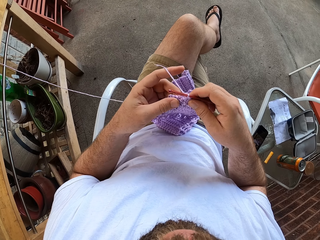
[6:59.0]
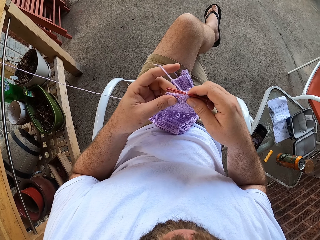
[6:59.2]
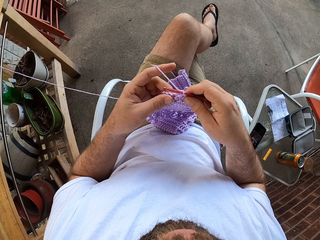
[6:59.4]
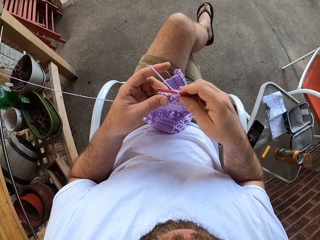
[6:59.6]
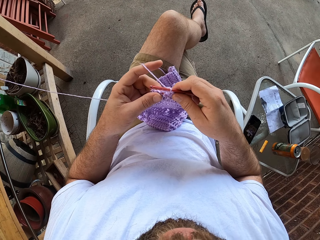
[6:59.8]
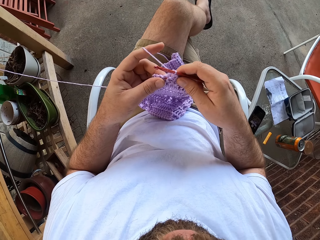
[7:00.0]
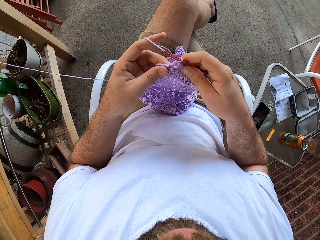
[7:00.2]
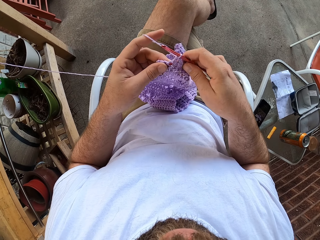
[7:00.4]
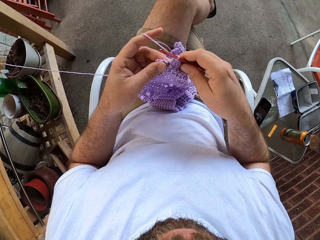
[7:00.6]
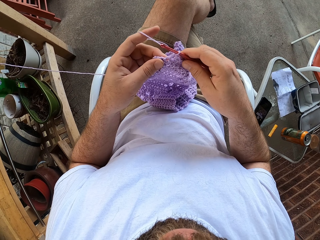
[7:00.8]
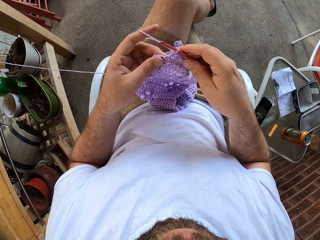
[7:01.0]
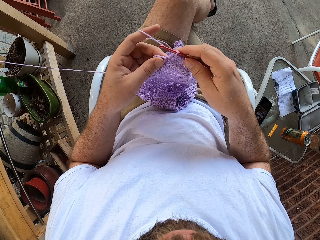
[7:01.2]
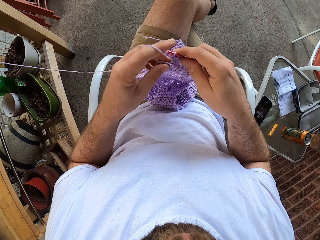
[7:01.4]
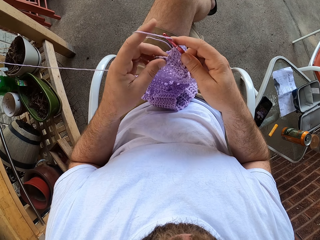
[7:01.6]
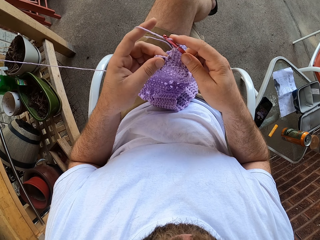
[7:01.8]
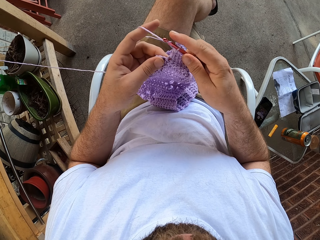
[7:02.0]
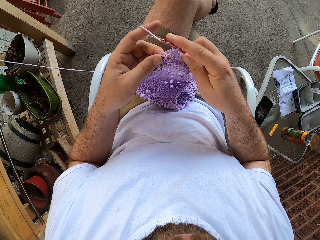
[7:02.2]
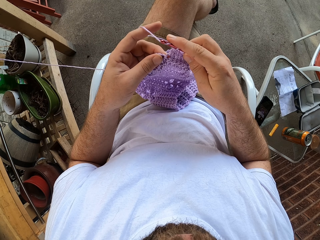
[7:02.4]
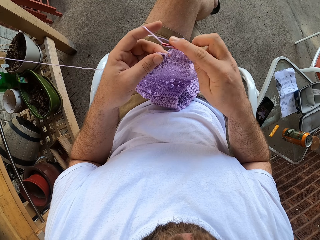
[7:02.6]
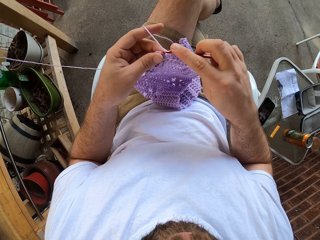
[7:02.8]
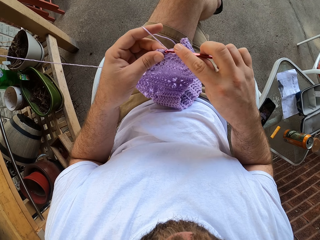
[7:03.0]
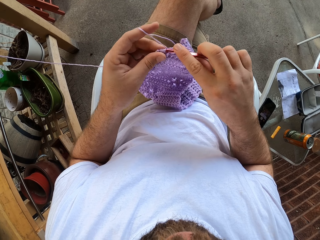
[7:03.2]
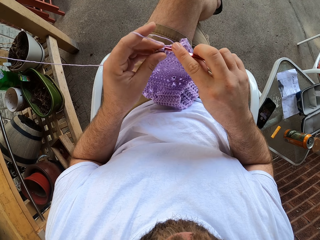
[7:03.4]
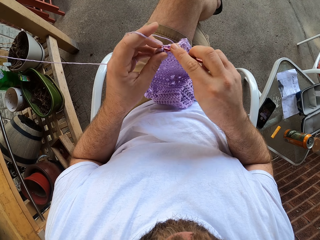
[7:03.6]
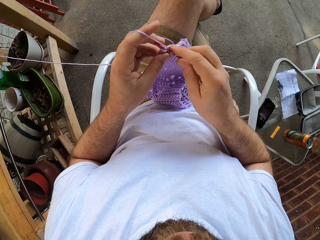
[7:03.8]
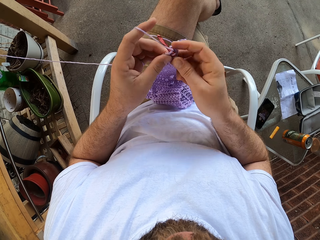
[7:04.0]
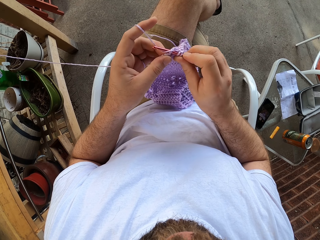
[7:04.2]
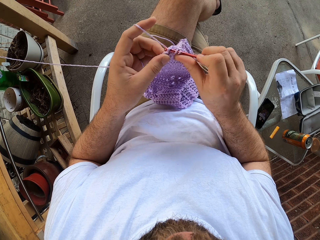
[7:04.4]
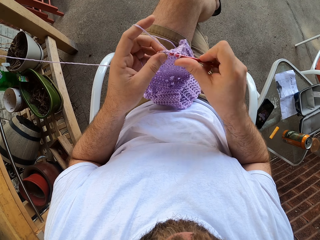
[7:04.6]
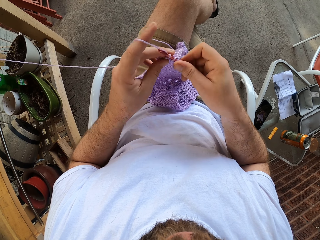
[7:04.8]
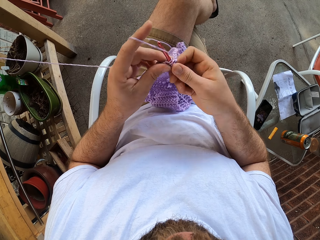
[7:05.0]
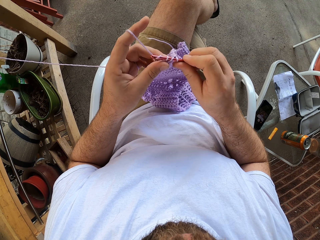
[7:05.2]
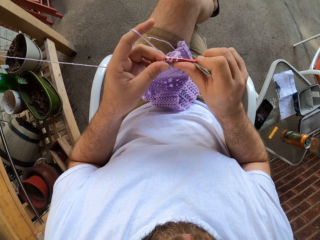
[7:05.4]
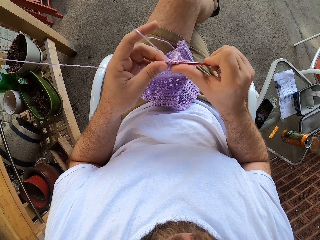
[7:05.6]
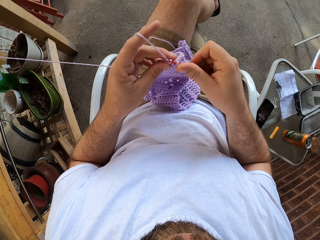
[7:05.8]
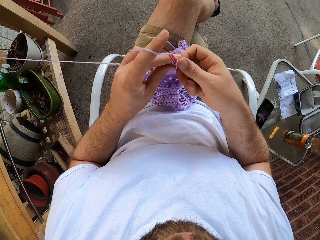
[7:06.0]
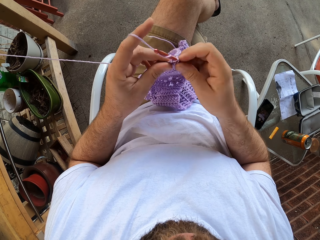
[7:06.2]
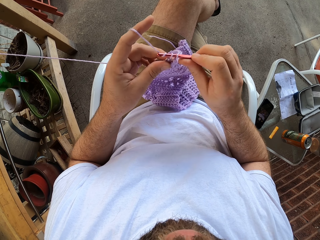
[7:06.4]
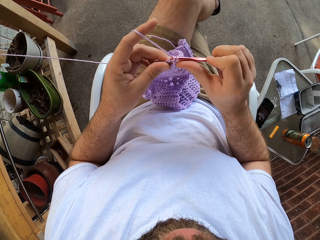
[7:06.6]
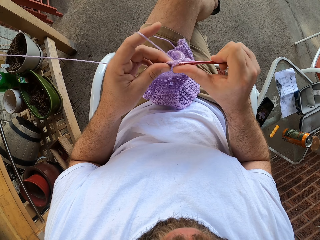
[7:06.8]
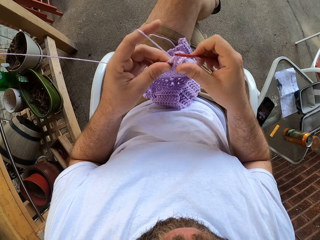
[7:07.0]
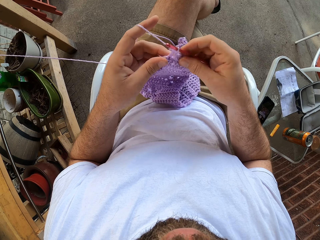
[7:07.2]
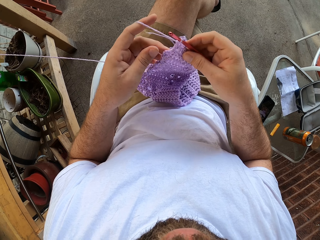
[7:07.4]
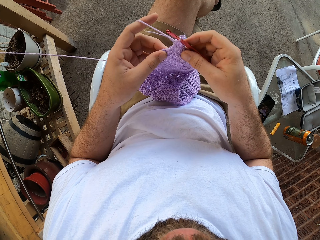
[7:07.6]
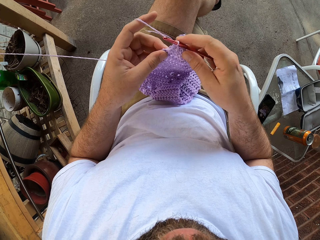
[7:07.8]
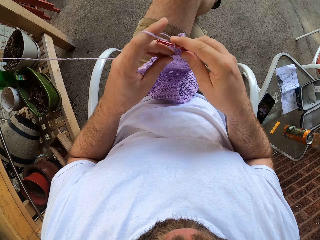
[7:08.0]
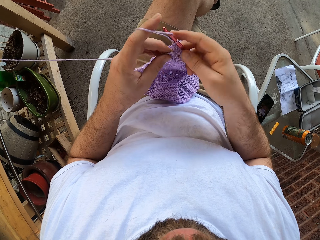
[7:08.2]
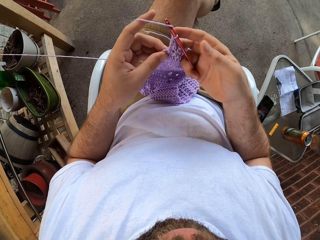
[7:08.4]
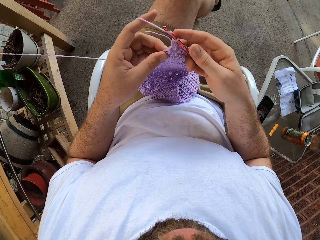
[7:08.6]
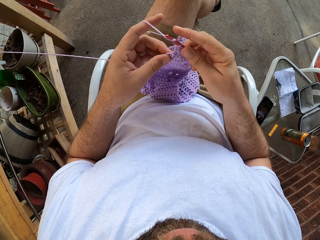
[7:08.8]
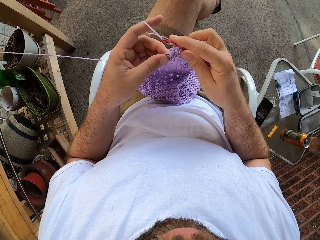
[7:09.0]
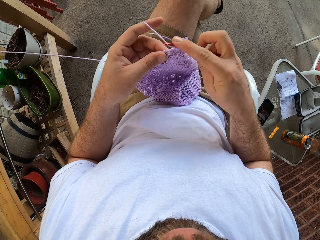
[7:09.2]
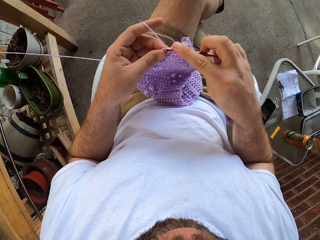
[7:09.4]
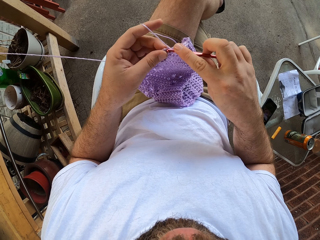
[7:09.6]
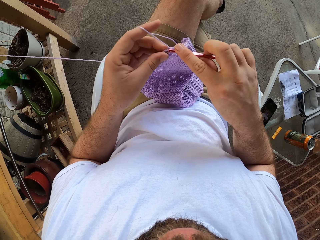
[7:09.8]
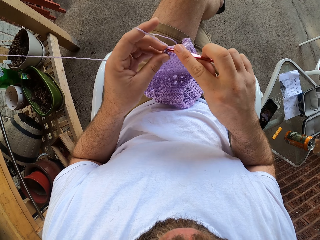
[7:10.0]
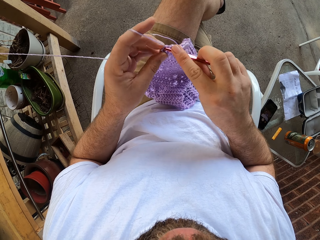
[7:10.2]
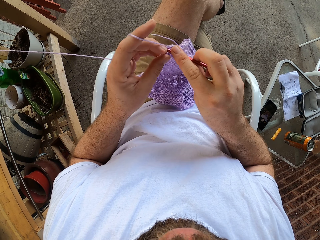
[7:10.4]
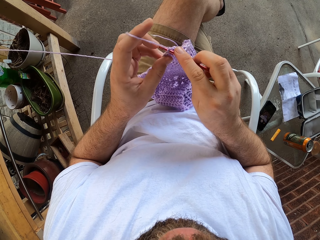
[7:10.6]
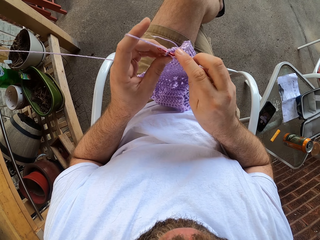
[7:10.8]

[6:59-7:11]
The camera wearer sews fabric.

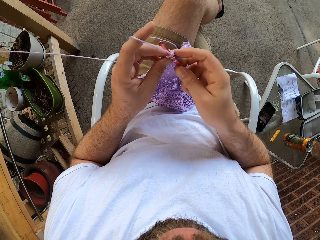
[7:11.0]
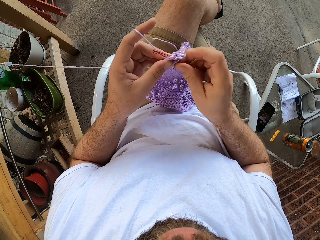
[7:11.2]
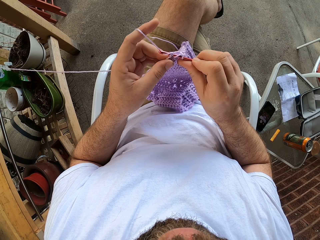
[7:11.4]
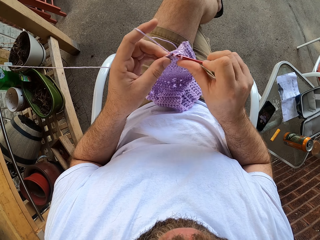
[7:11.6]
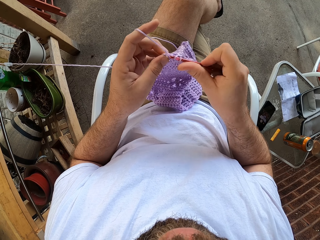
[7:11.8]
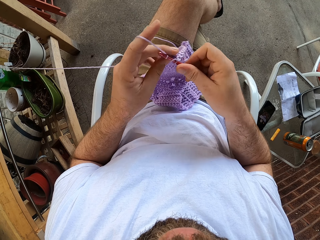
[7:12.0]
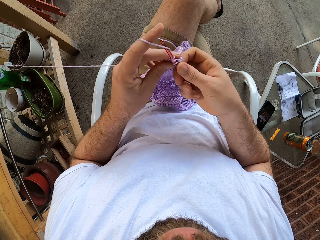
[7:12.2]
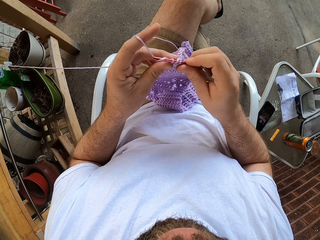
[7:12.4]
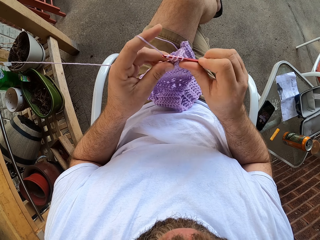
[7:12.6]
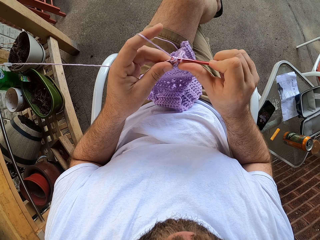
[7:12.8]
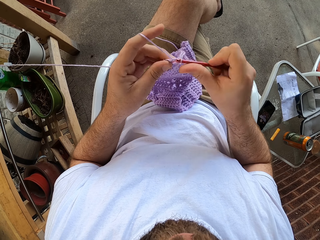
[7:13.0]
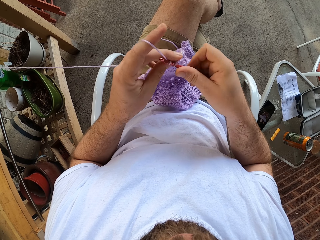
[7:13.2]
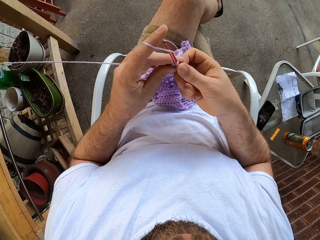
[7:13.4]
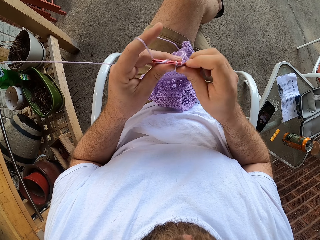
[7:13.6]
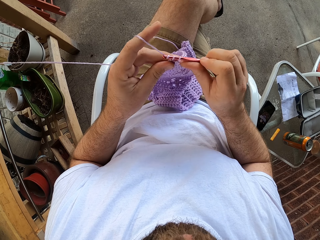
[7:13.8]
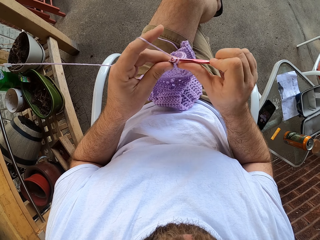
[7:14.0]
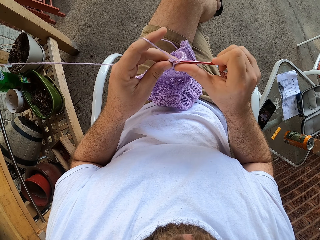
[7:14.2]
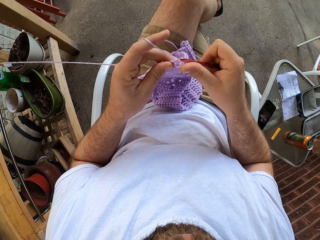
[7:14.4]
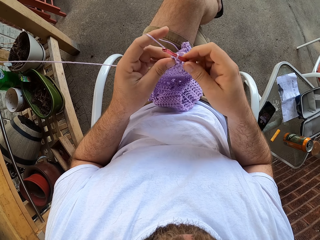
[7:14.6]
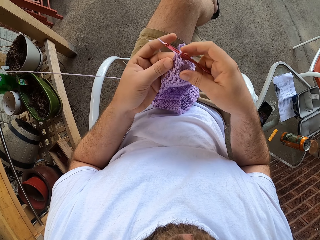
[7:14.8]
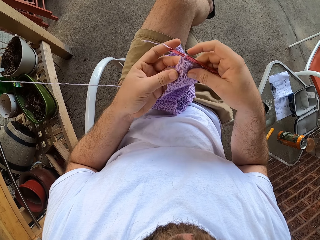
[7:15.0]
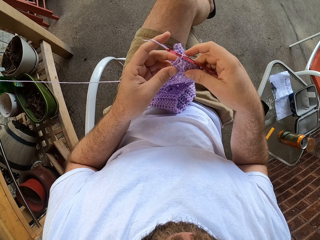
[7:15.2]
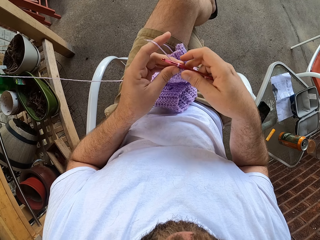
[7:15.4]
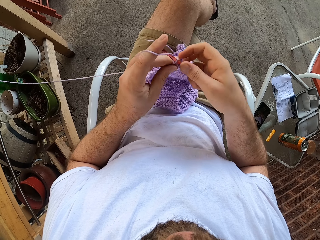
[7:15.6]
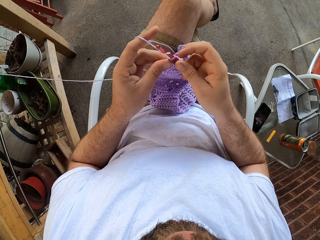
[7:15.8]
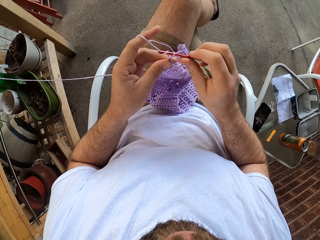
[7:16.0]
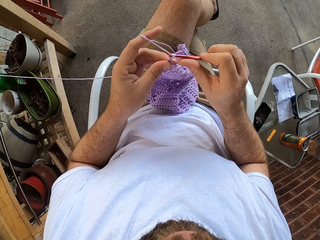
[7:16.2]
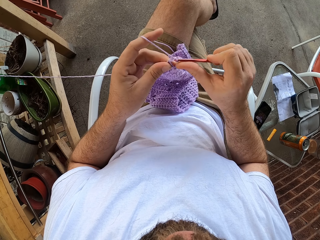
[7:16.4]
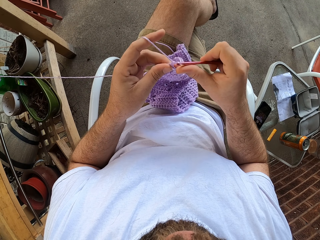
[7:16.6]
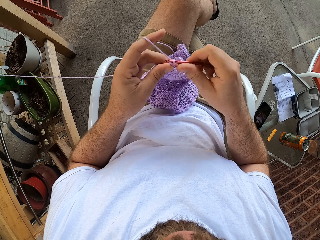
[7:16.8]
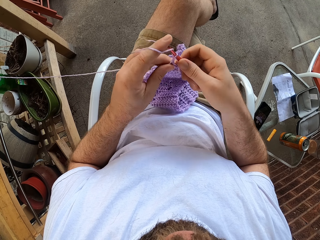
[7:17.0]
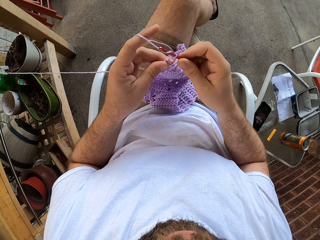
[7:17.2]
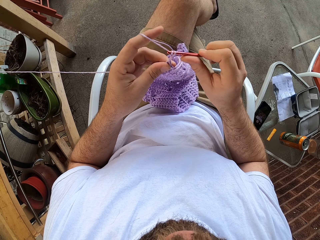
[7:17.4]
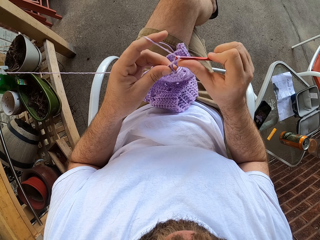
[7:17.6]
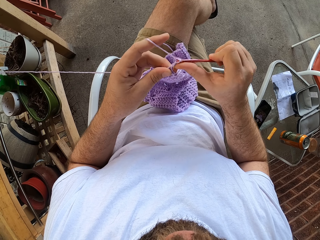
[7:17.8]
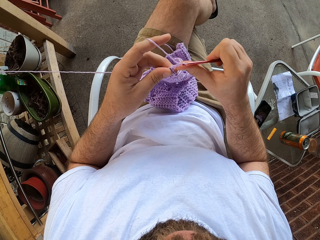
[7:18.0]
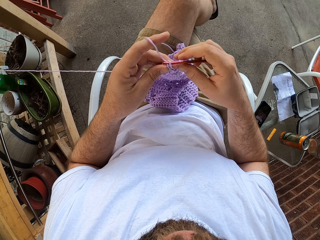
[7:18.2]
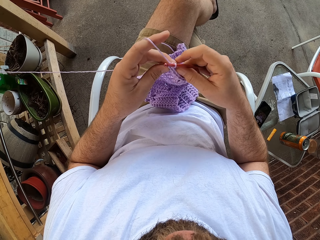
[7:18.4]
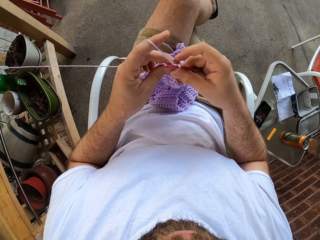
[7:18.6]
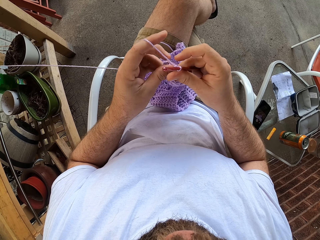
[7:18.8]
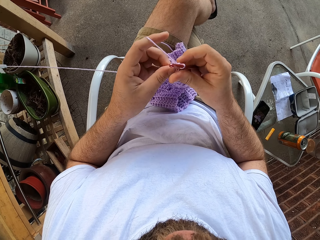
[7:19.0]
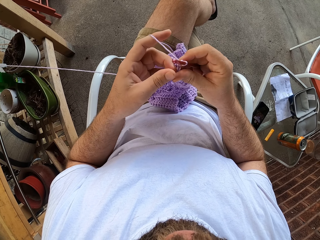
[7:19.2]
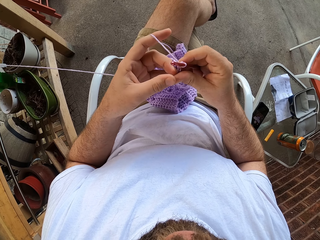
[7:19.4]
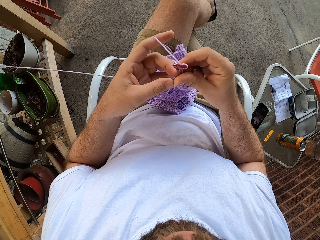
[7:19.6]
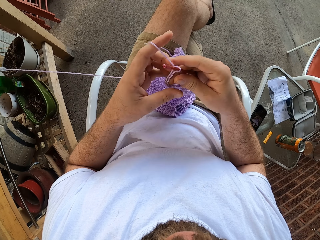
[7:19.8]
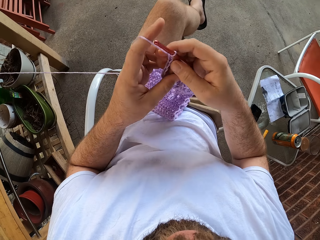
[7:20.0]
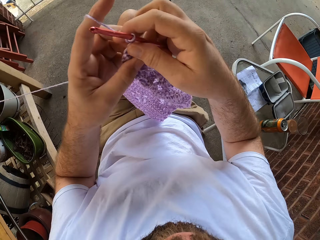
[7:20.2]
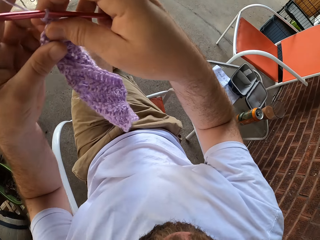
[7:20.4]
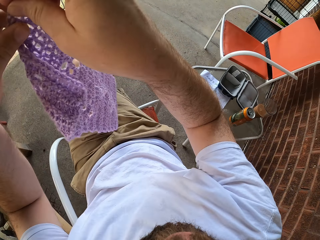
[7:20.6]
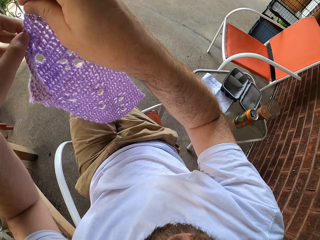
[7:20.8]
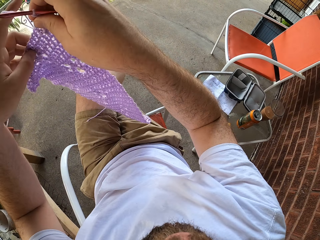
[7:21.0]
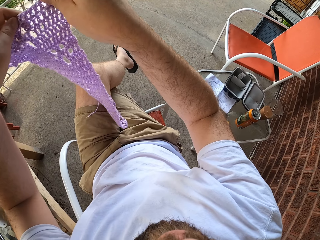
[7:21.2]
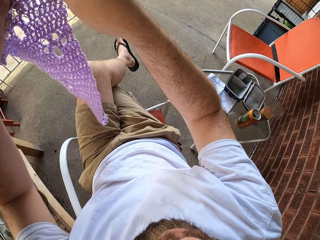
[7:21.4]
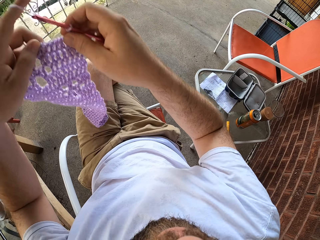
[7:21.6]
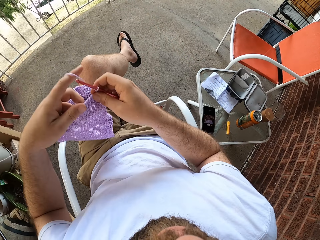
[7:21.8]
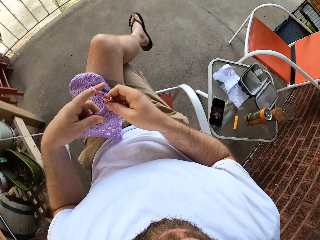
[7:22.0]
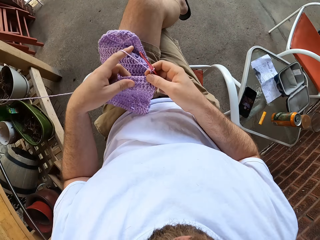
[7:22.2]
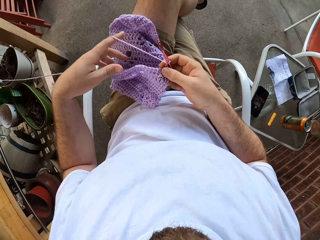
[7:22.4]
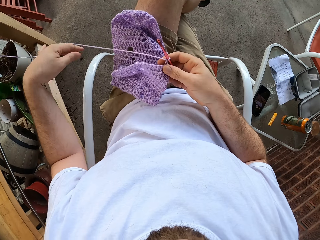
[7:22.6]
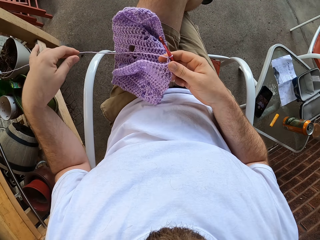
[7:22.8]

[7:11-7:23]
The camera wearer holds fabric up. He turns the knitted garment in his hands. He lowers the knitted garment to his legs.
